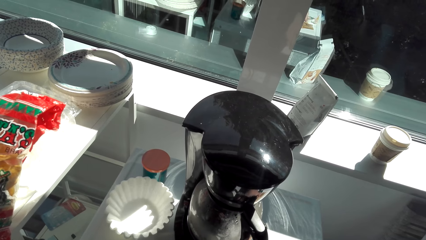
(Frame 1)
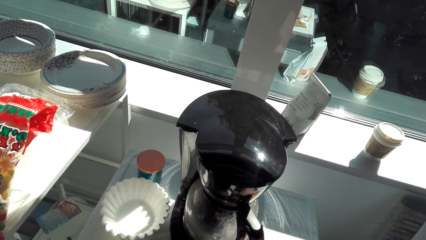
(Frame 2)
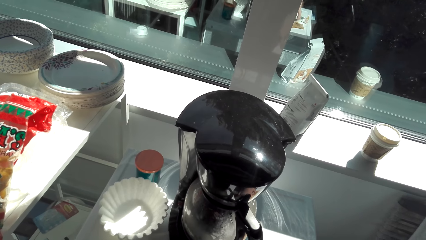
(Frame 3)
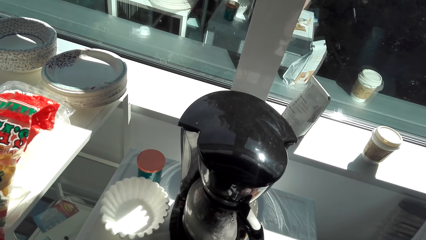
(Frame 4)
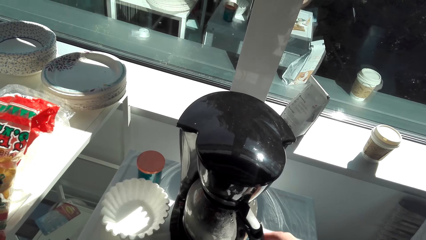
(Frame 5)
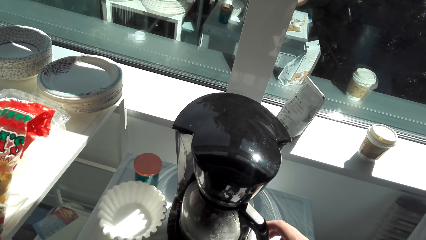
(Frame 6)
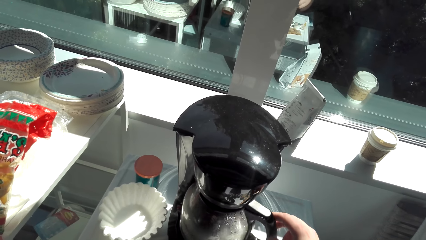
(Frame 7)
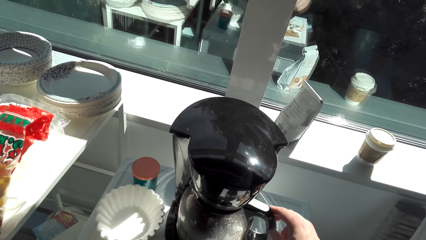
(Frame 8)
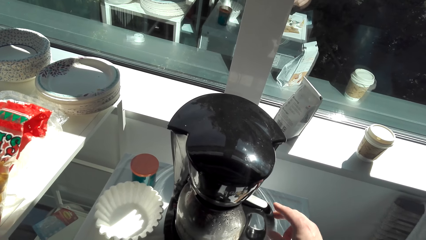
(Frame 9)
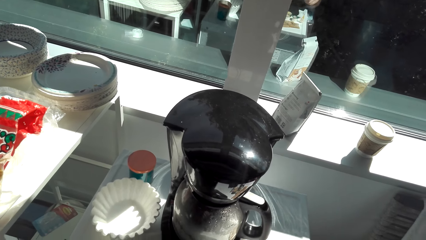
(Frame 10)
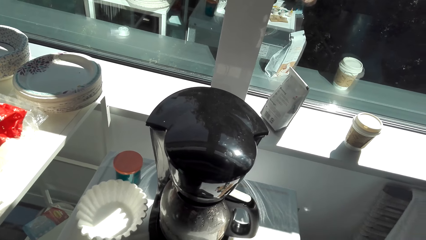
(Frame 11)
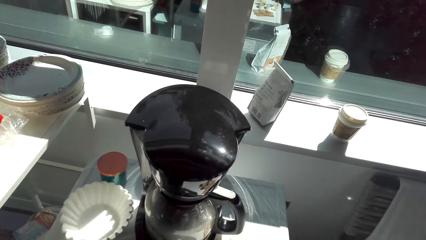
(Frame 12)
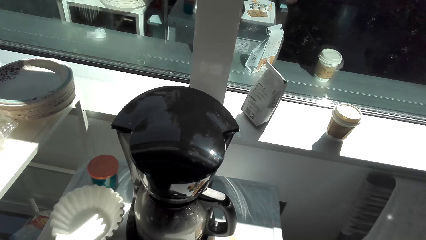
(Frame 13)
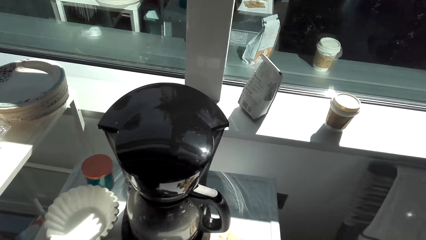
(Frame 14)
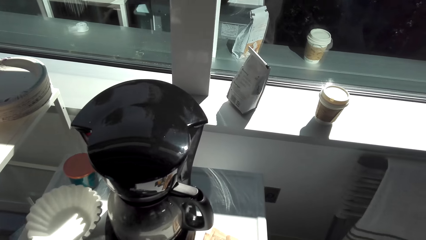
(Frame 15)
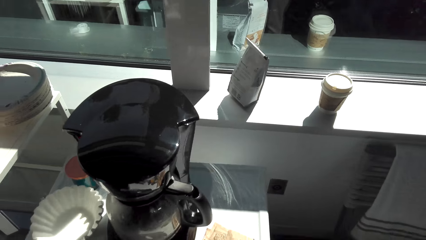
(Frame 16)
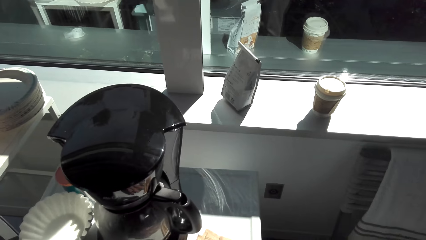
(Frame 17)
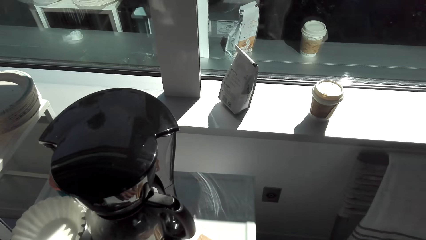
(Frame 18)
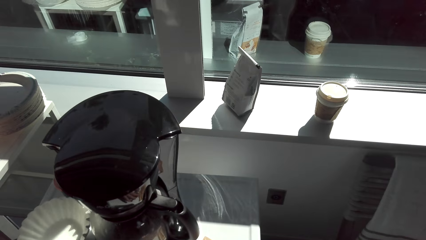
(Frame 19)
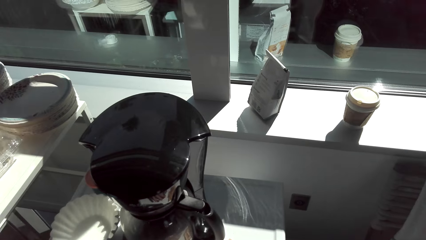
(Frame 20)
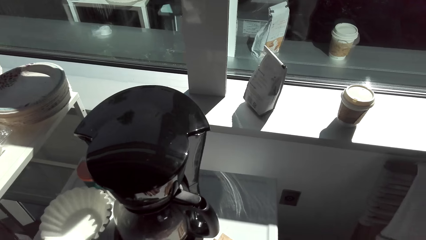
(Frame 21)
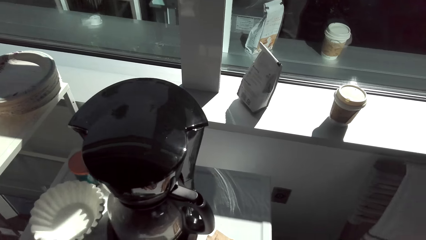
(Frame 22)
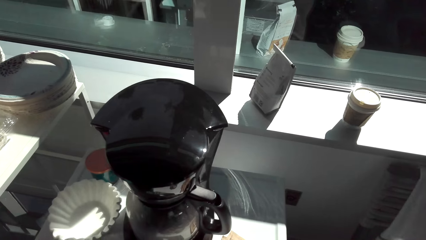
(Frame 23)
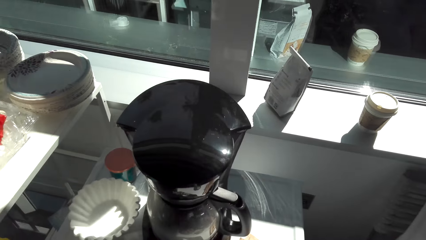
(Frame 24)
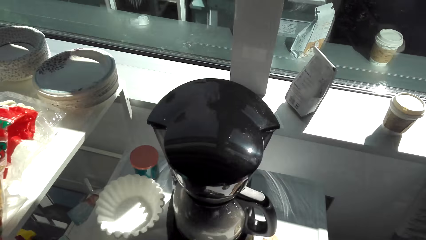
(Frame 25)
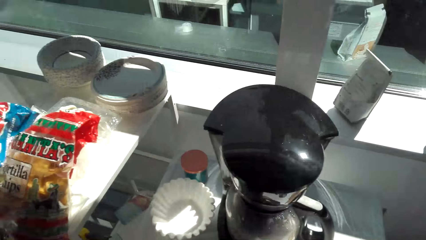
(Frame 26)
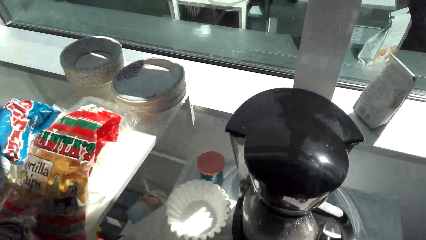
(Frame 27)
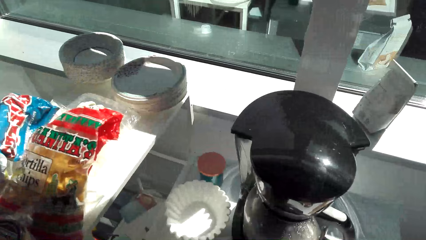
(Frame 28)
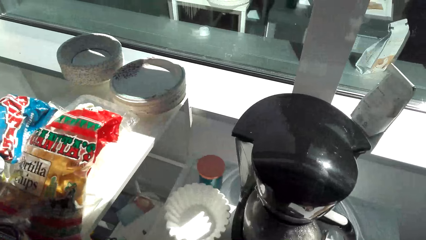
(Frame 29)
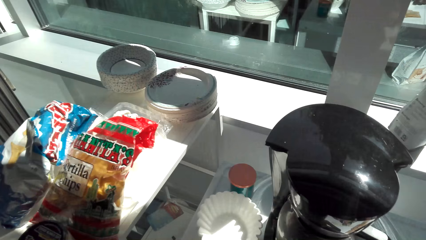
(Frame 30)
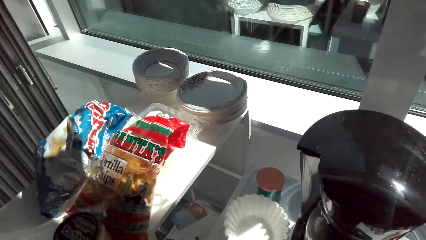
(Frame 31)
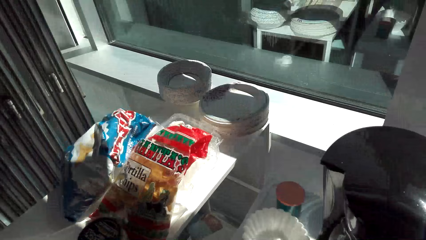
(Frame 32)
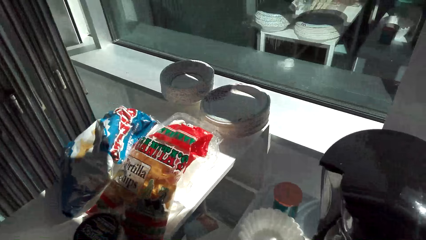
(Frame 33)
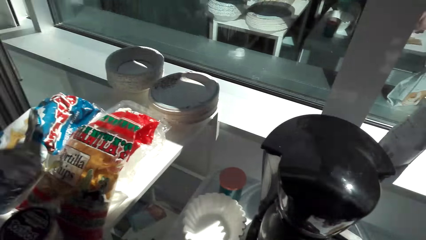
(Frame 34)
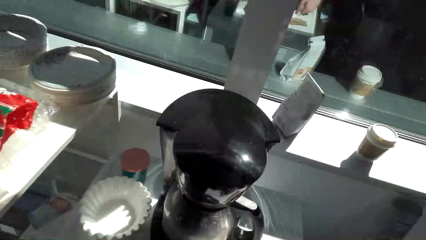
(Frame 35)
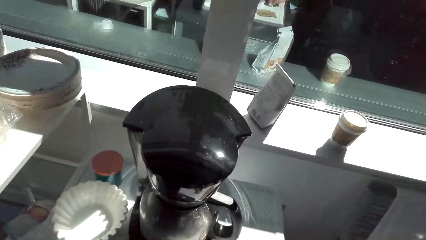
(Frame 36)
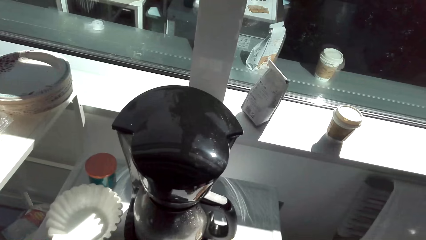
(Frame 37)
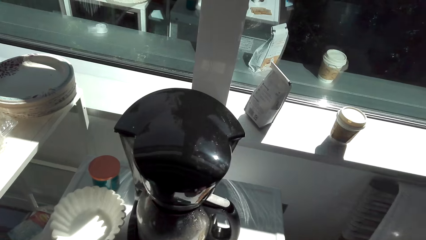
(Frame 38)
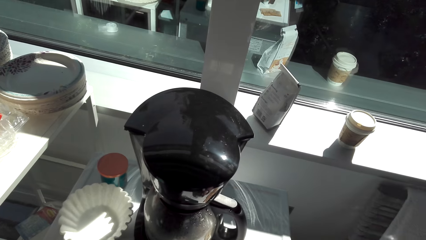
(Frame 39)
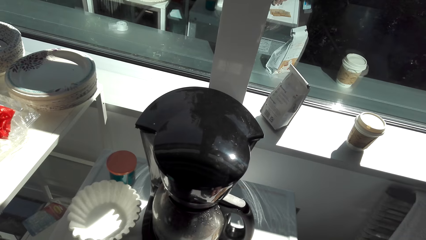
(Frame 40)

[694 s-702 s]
The camera wearer adjusts the coffee maker jug. They turn the coffee jug. They look around.

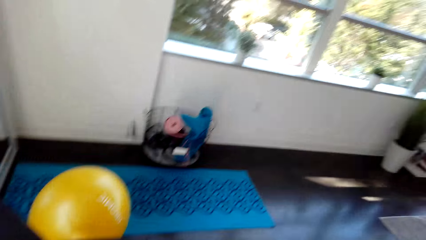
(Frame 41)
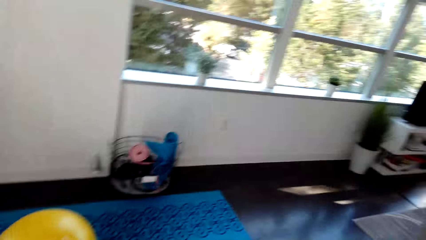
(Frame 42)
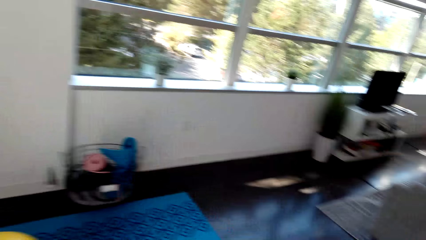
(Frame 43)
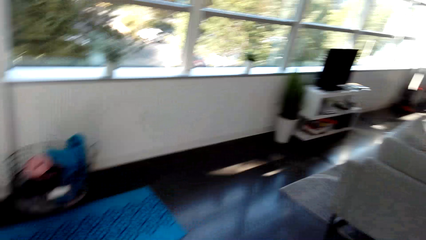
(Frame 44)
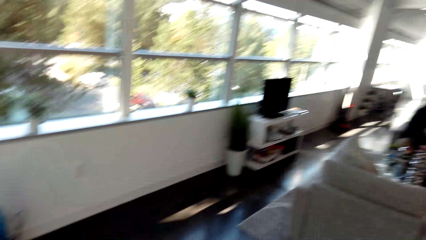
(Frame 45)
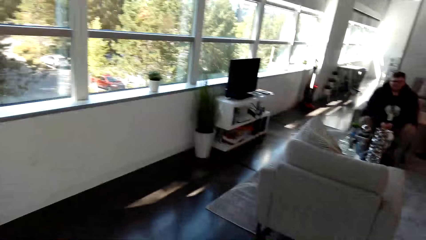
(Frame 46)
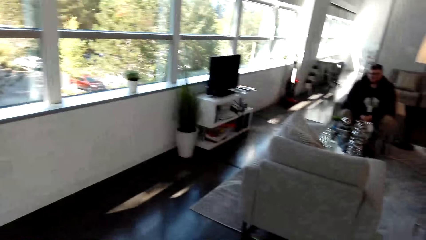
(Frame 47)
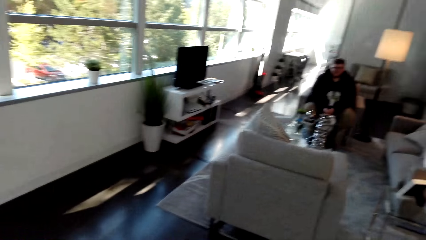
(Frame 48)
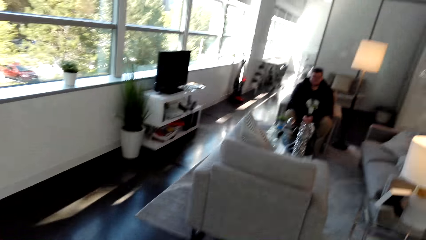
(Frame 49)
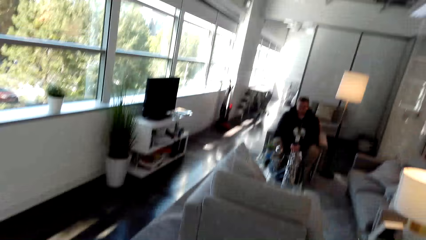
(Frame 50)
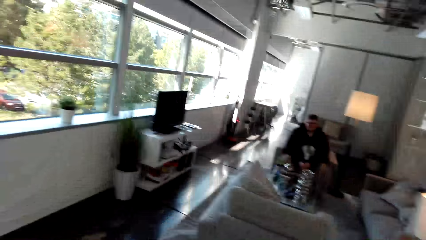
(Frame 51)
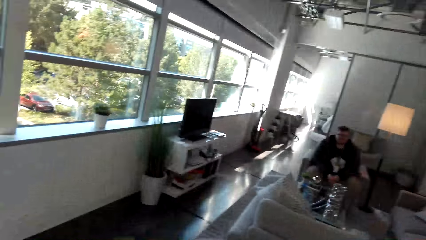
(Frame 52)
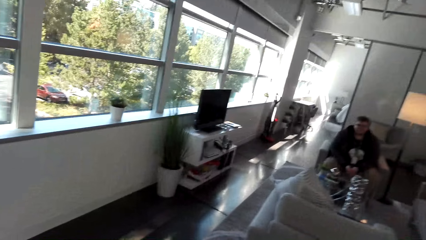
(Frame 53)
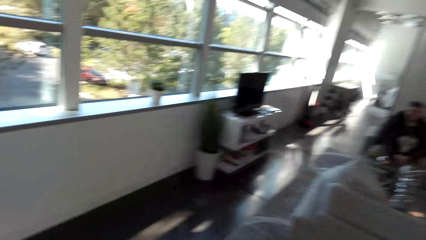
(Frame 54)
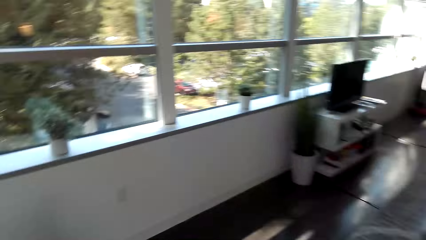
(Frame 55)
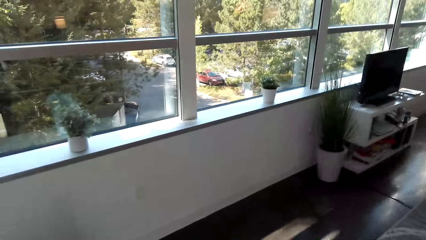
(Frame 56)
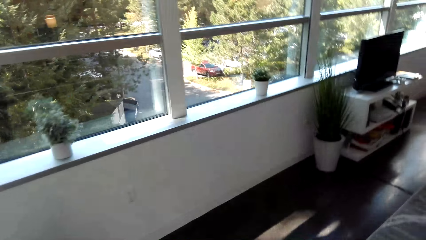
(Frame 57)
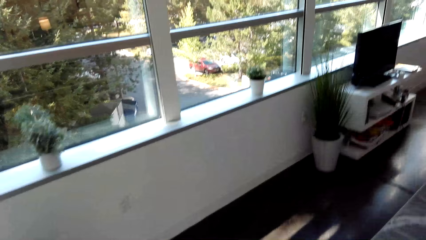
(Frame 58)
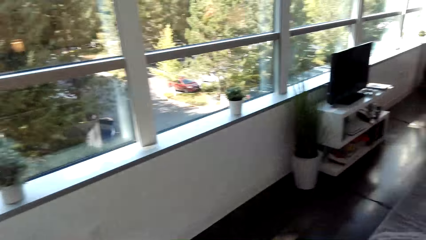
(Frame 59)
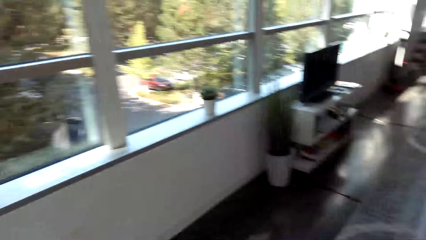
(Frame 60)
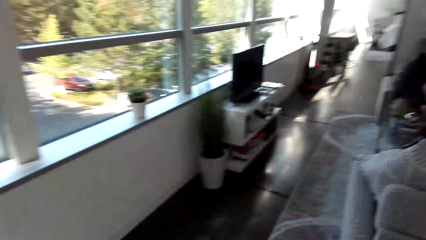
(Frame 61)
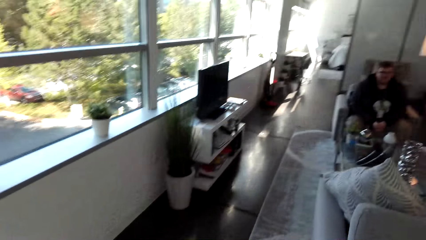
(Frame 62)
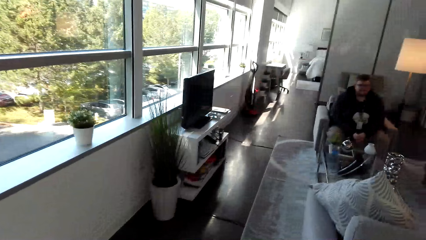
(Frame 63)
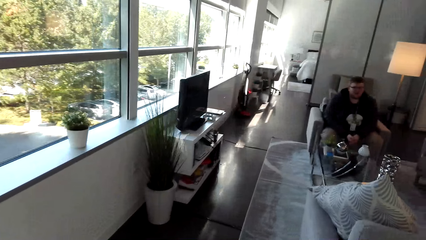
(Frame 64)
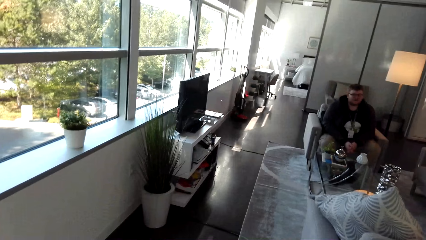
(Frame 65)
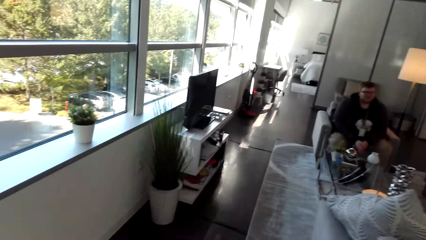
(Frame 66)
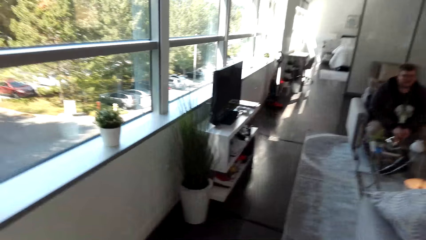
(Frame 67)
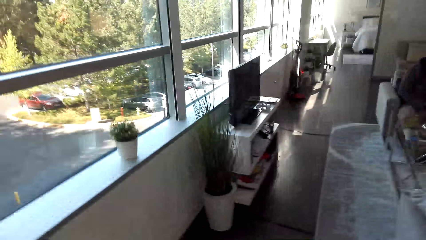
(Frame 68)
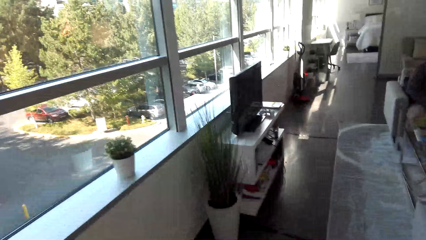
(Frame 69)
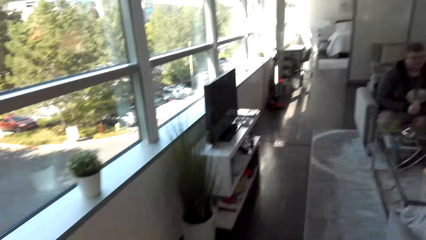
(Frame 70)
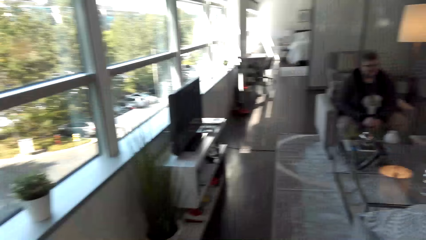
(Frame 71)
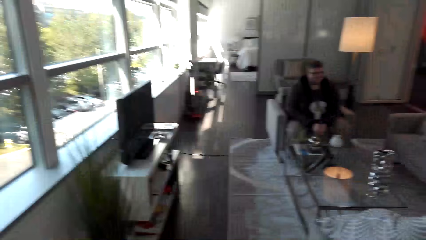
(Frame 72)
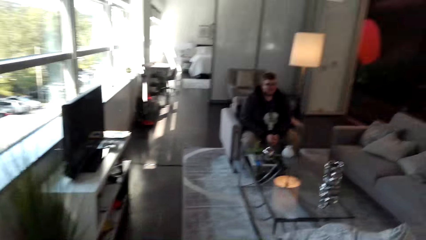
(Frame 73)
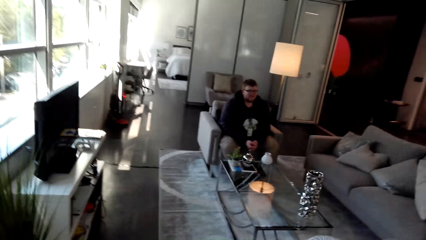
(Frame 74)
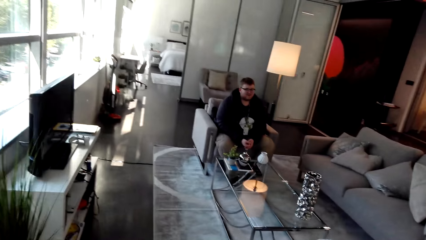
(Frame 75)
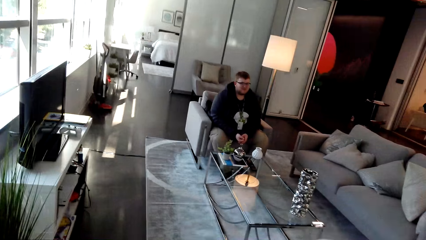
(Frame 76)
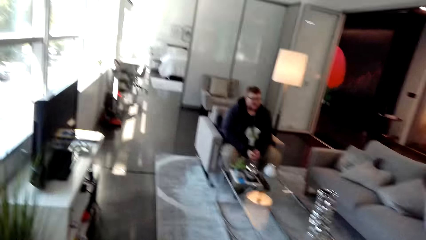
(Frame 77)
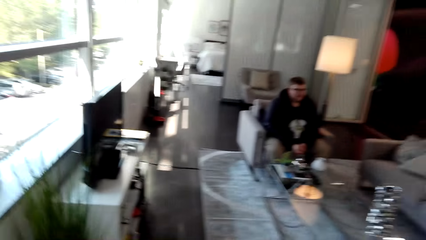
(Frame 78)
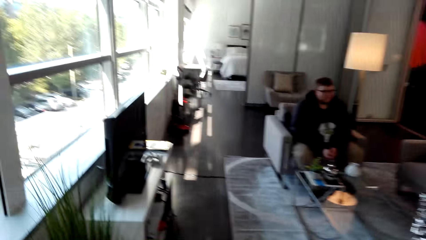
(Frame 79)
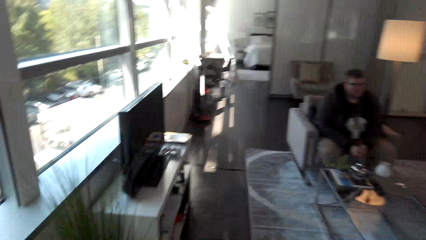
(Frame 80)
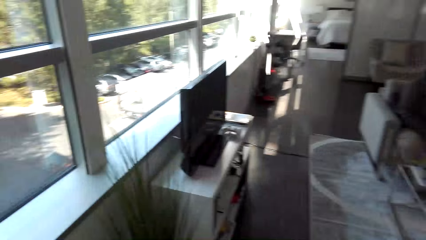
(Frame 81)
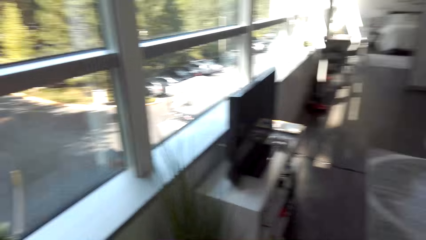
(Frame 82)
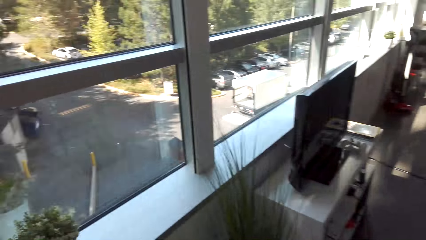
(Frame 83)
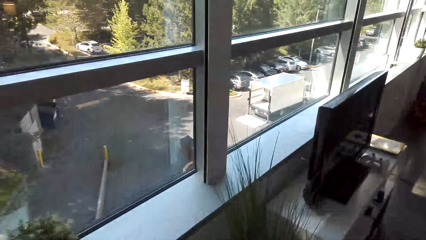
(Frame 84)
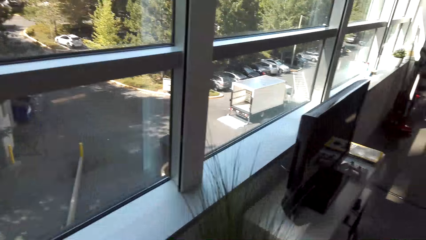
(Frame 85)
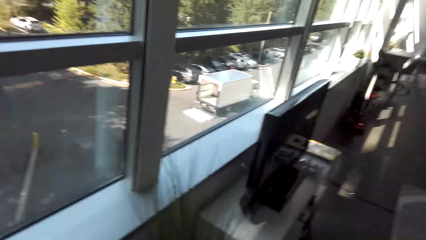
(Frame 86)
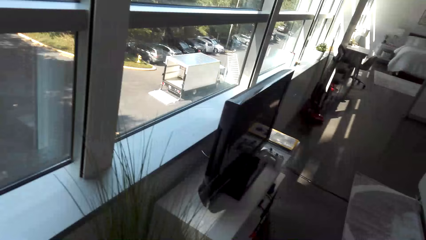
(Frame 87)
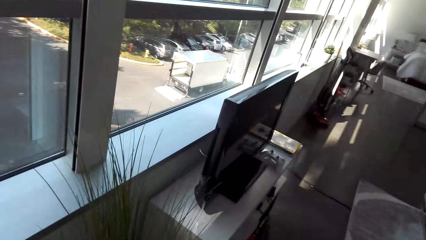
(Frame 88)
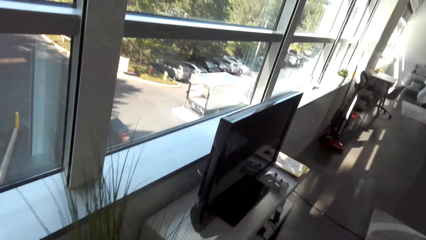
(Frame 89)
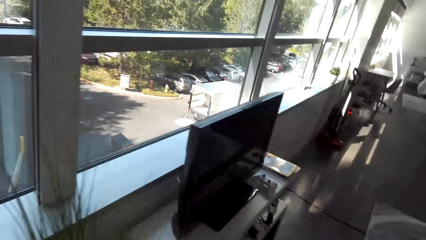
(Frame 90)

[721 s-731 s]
The camera wearer walks away from the coffee maker. They walk around.
